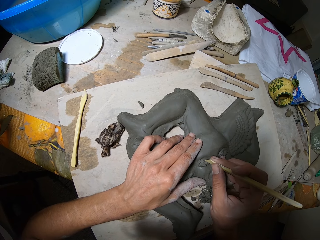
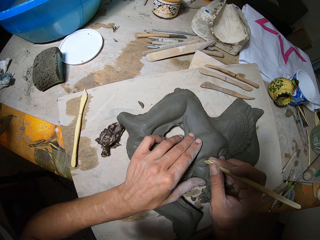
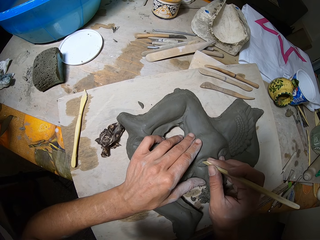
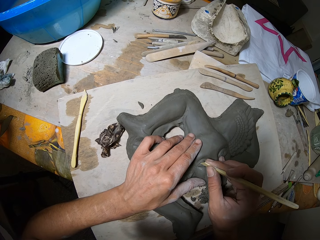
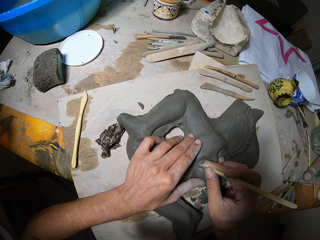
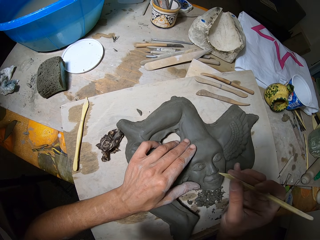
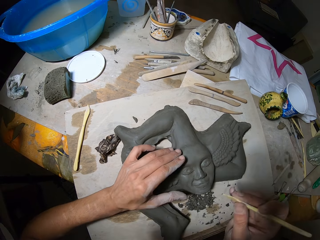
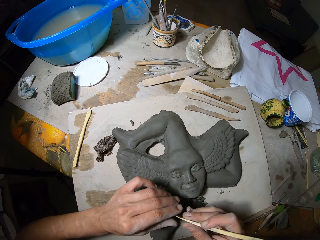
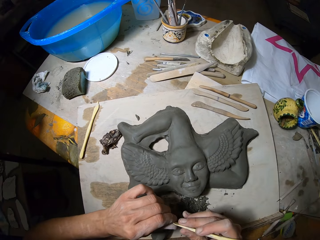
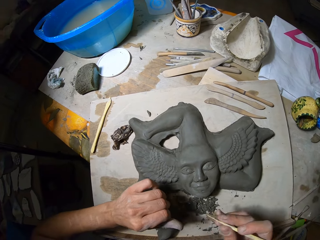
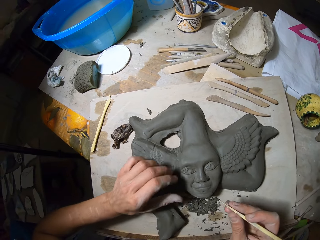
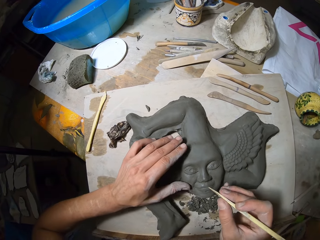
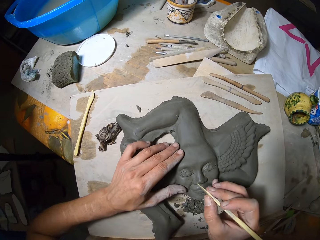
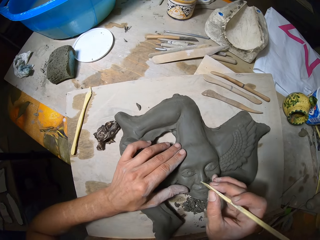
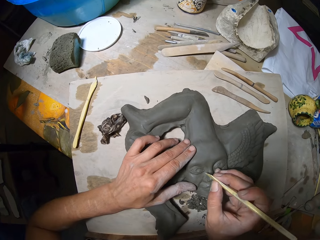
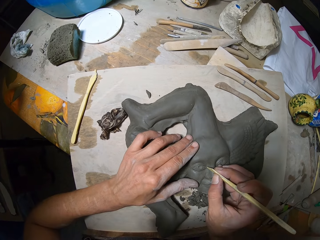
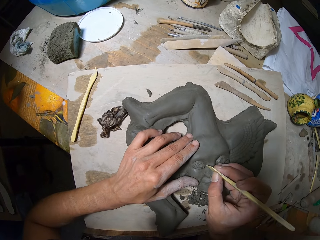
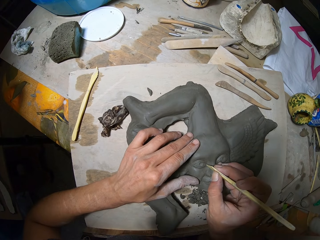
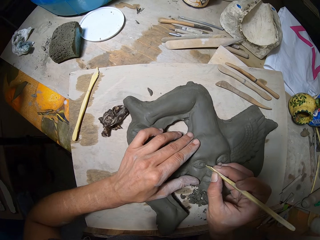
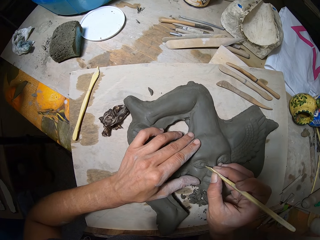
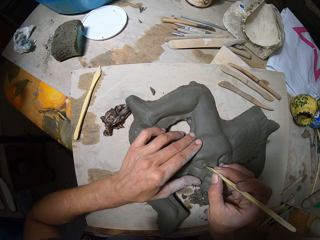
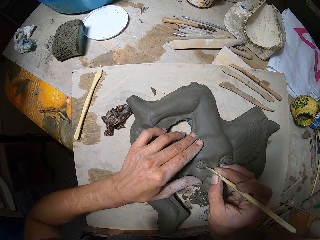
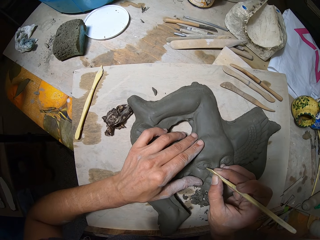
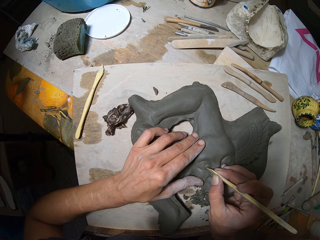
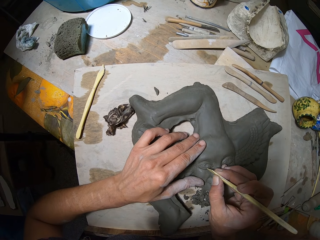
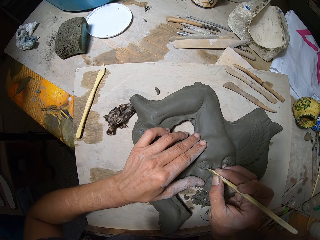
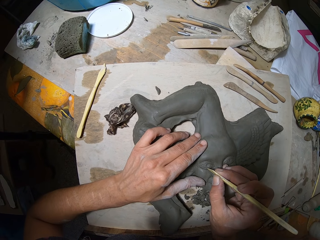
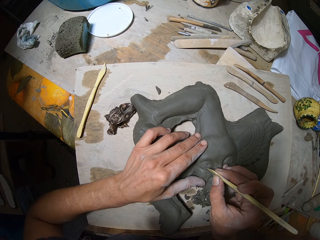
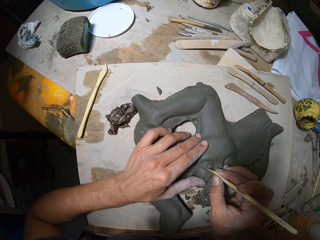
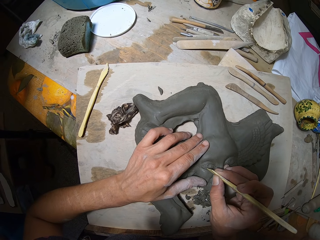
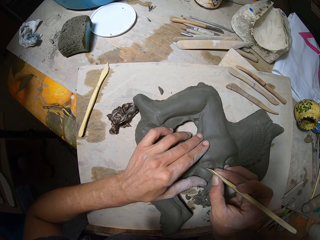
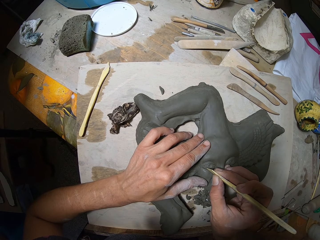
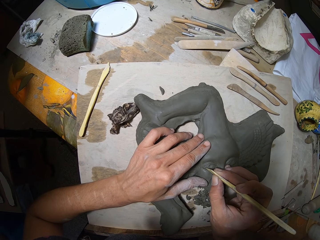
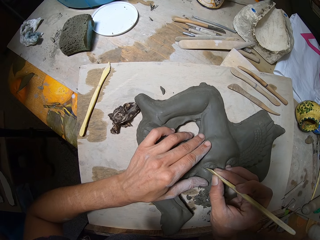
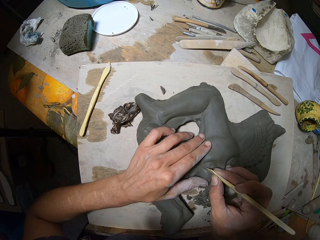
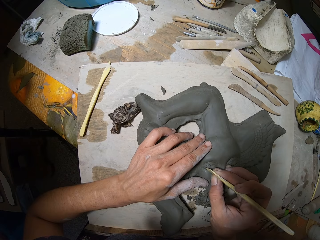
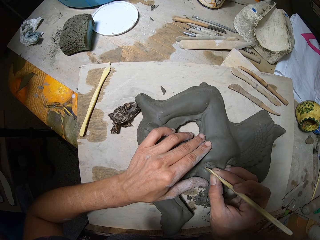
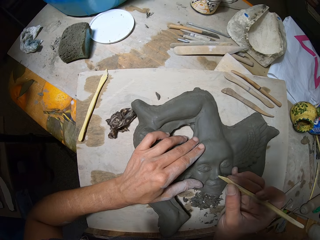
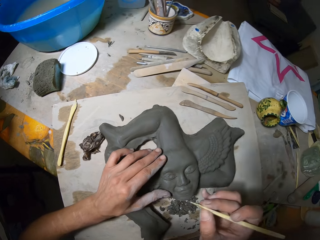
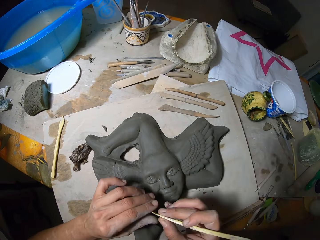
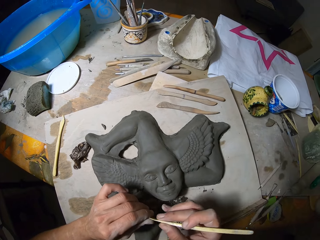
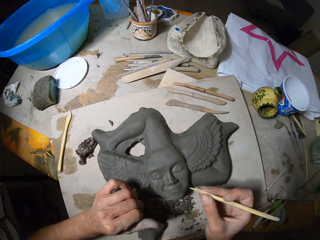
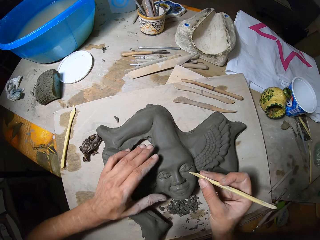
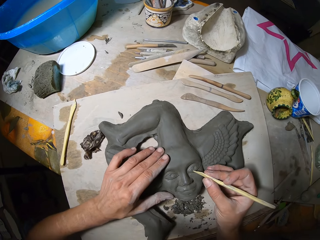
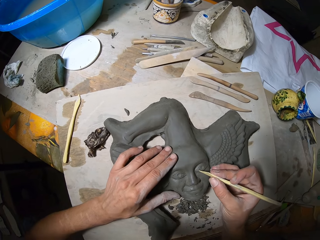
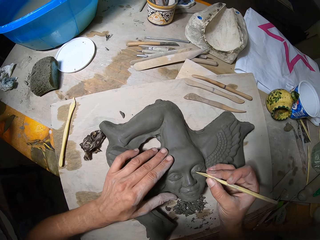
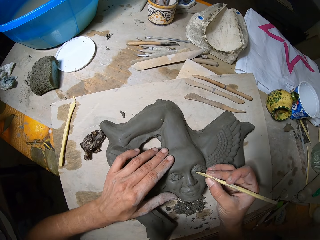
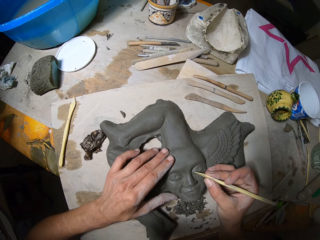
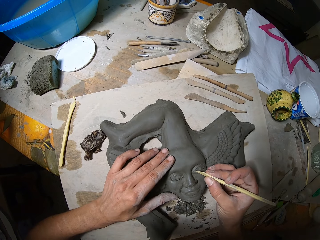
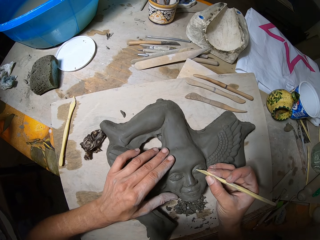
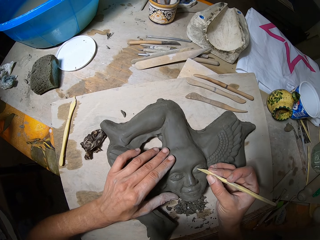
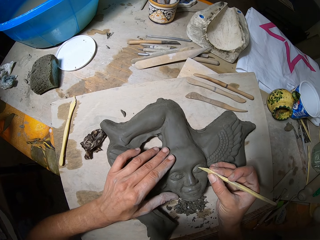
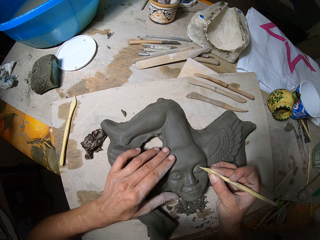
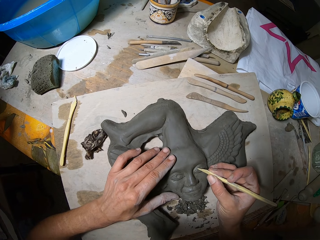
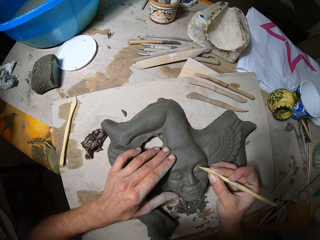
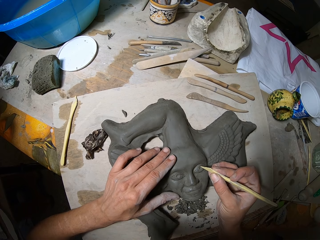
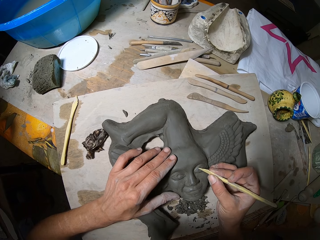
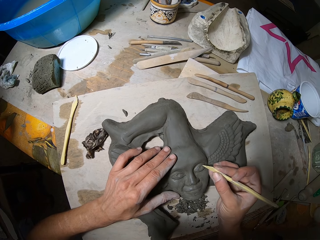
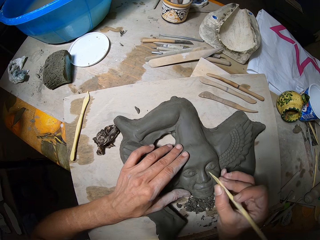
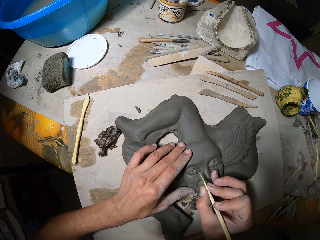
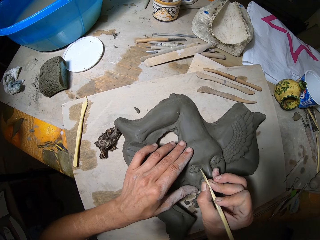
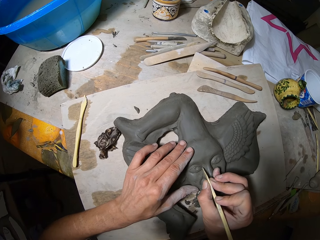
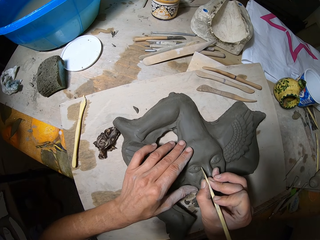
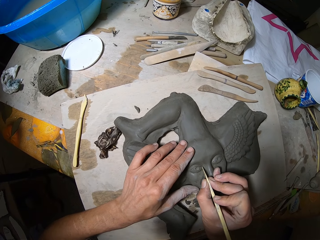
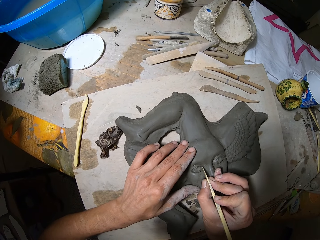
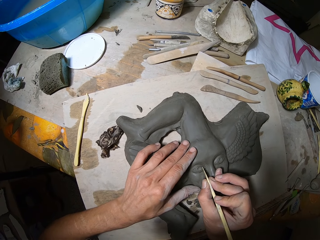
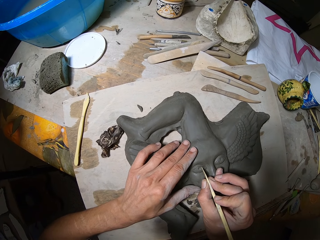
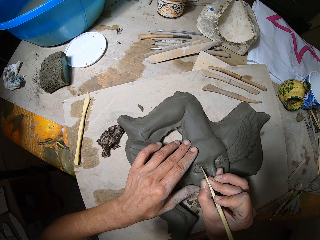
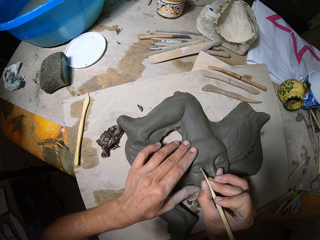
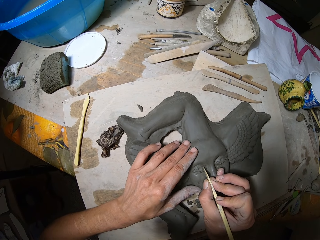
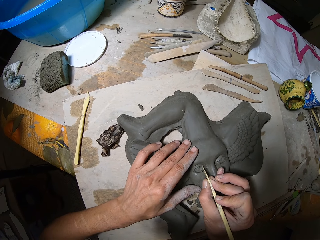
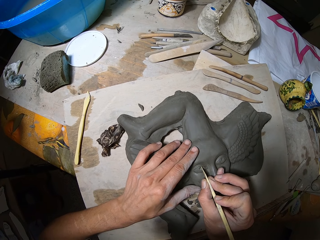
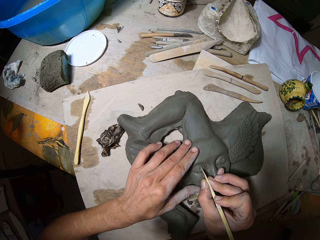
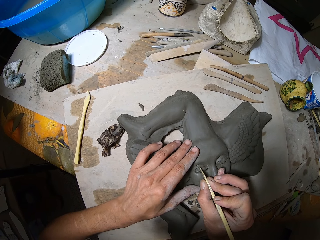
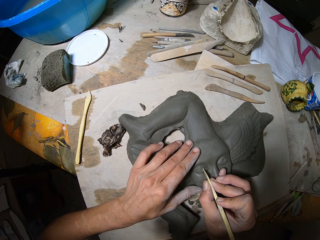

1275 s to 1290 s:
The camera wearer removes pieces of clay from the clay carving tool with his left hand. He carves the pottery clay with the clay carving tool in his right hand. He removes pieces of clay from the clay carving tool with his left hand. He carves the pottery clay with the clay carving tool in his right hand.

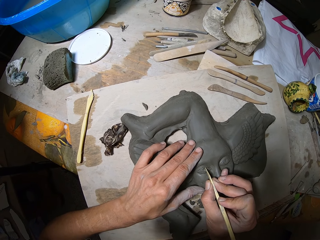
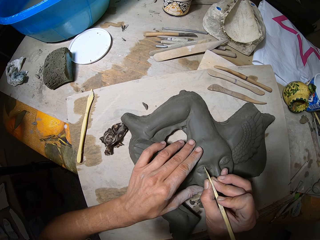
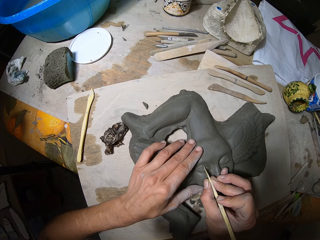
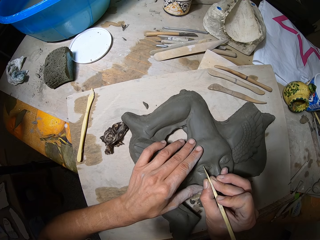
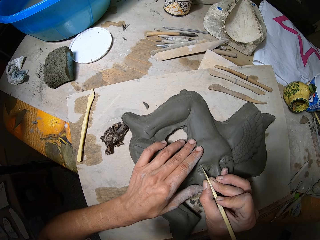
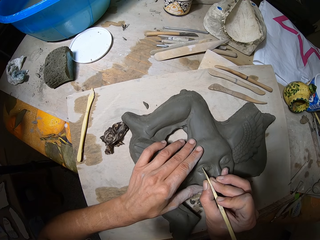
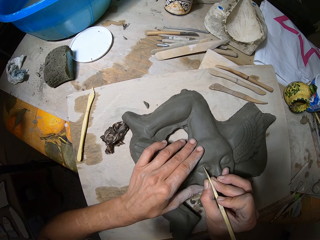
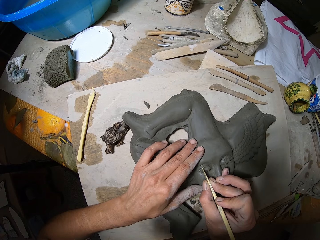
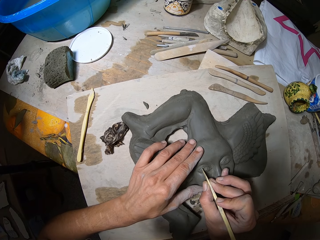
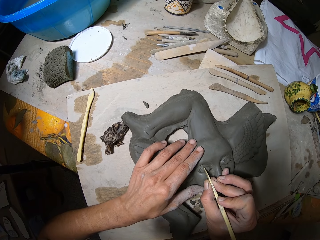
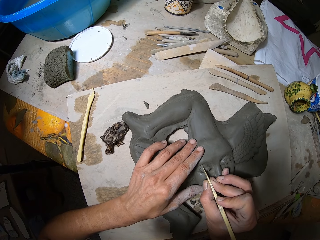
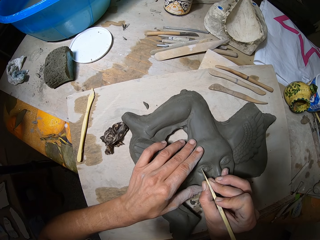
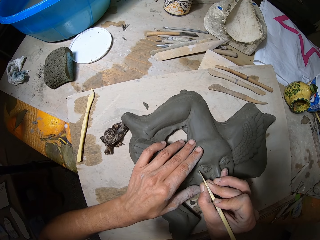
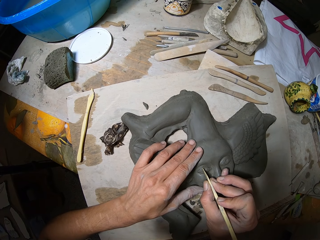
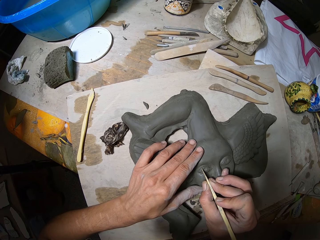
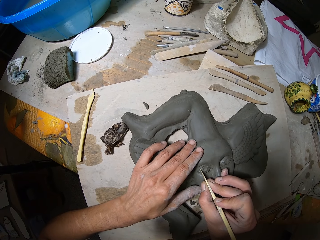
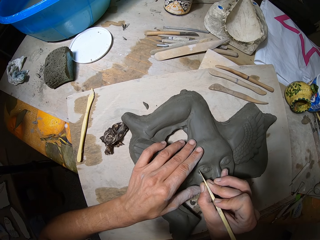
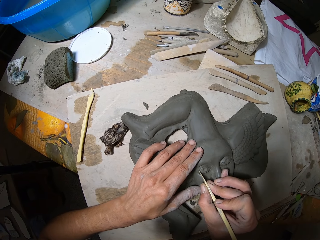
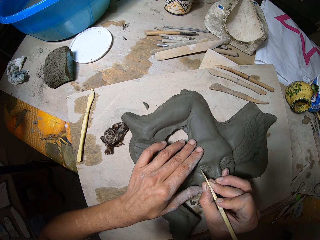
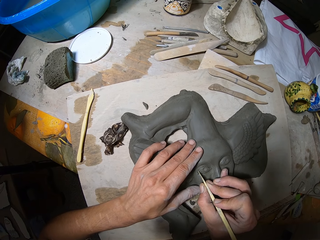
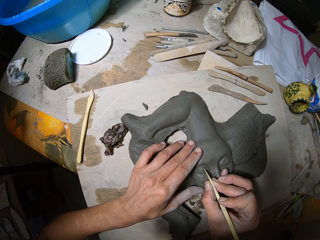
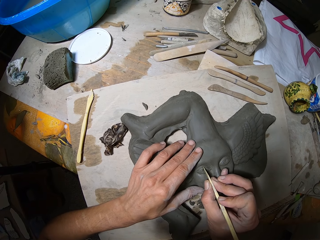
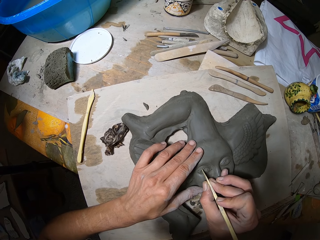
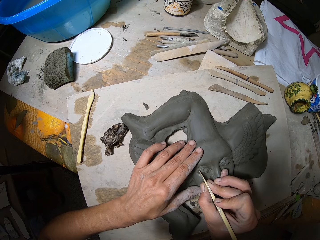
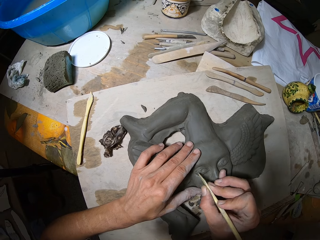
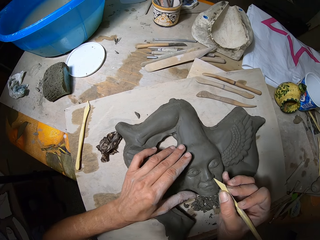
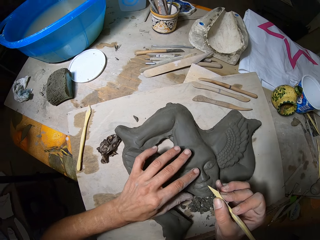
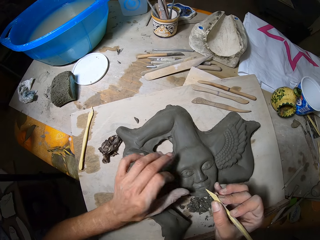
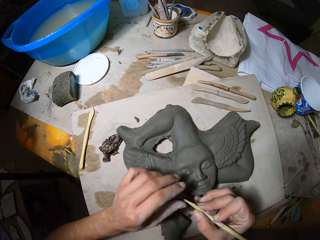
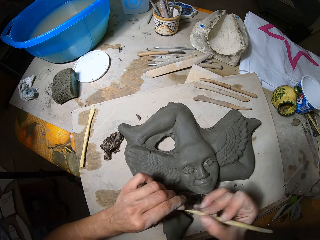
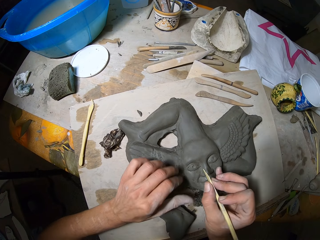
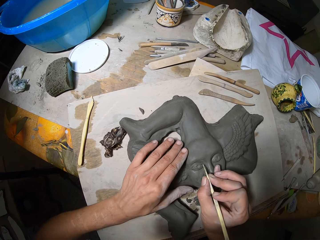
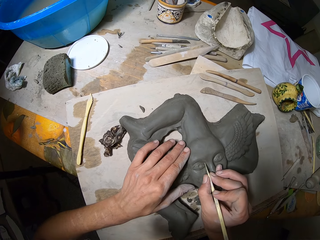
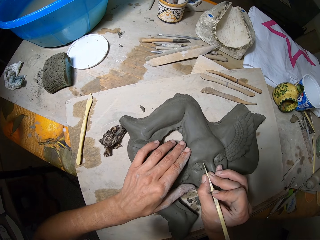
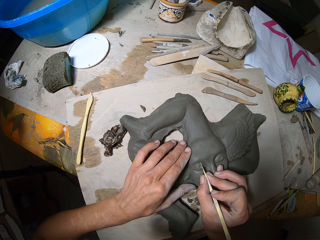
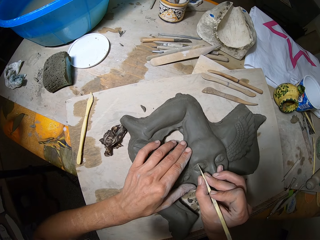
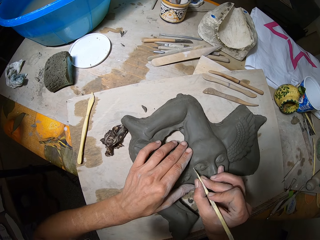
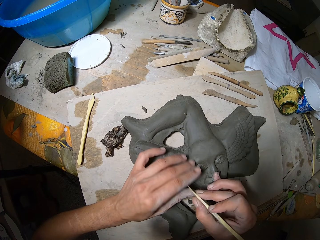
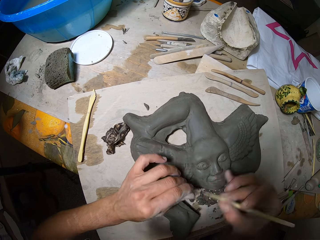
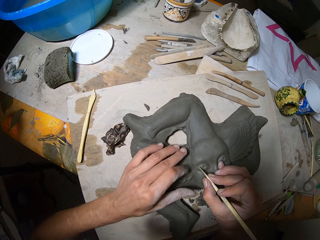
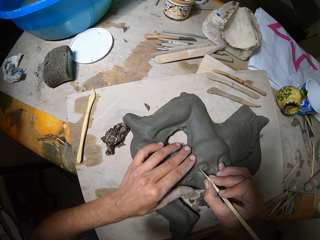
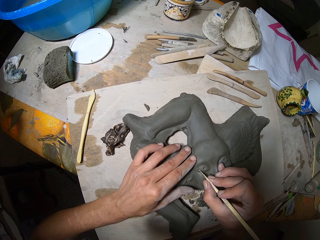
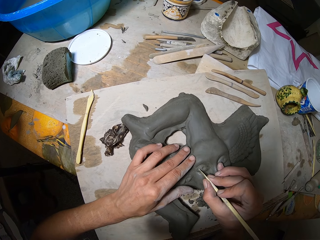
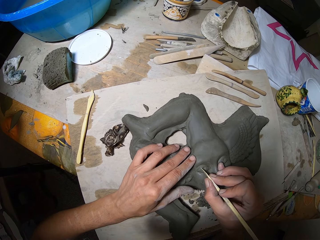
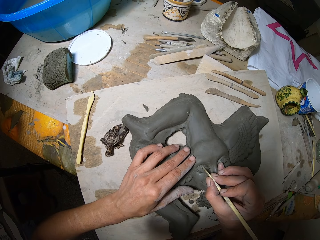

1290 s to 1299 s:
The camera wearer smoothens the pottery clay with his left hand. He removes pieces of clay from the clay carving tool with his left hand. He carves the pottery clay with the clay carving tool in his right hand. He removes pieces of clay from the clay carving tool with his left hand.
